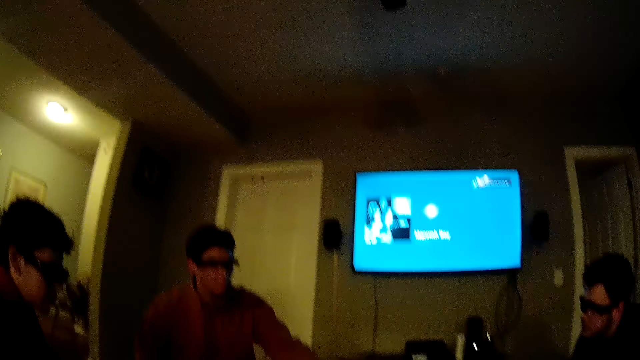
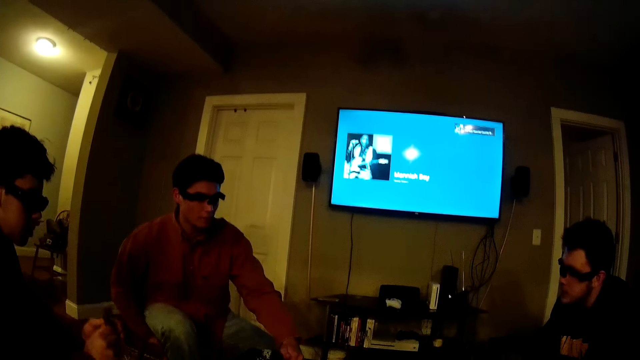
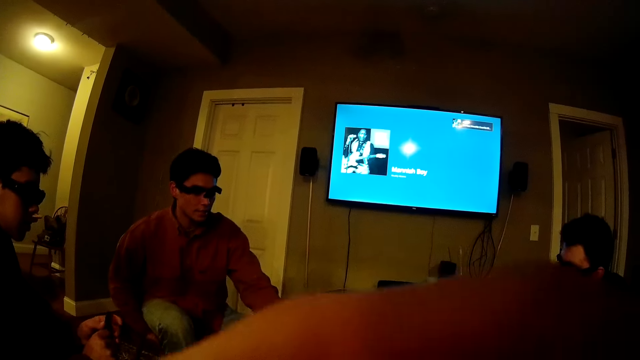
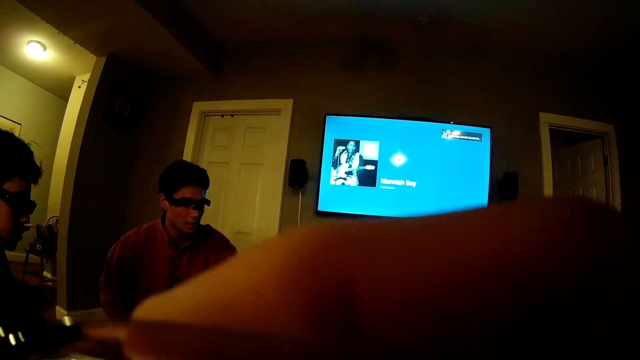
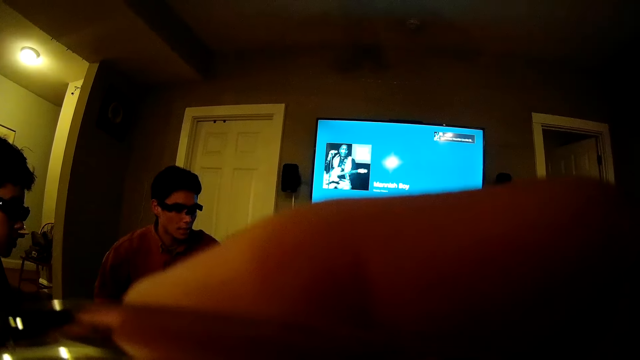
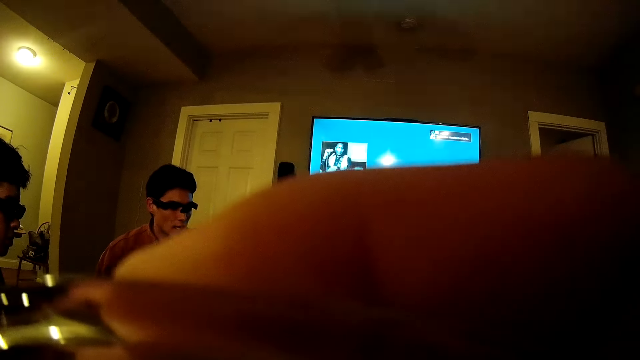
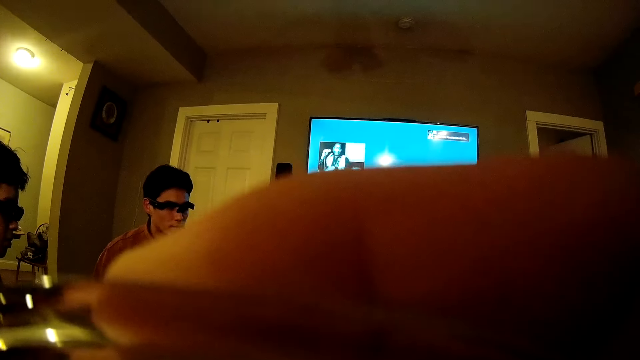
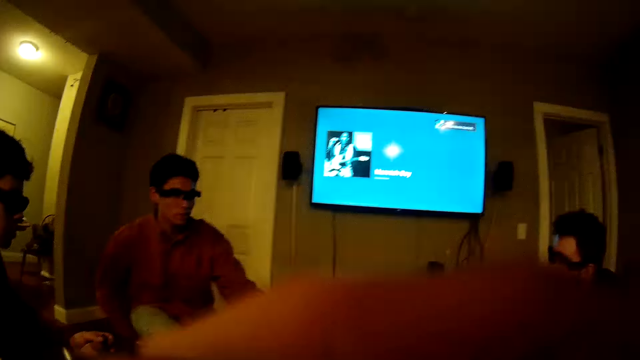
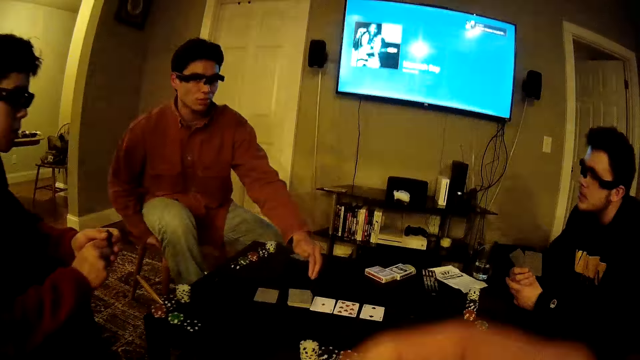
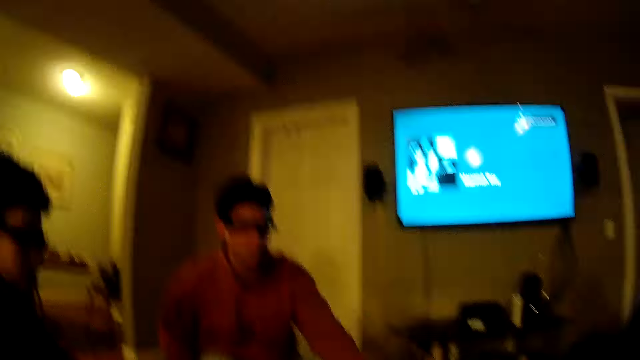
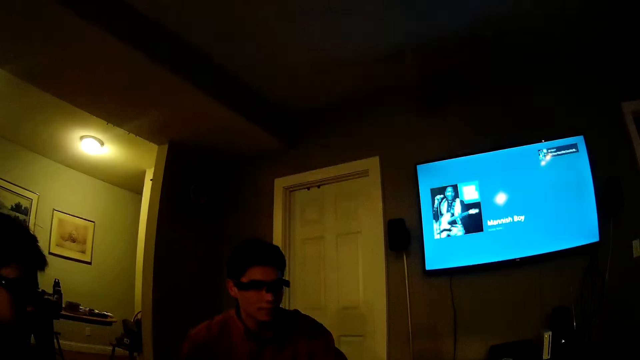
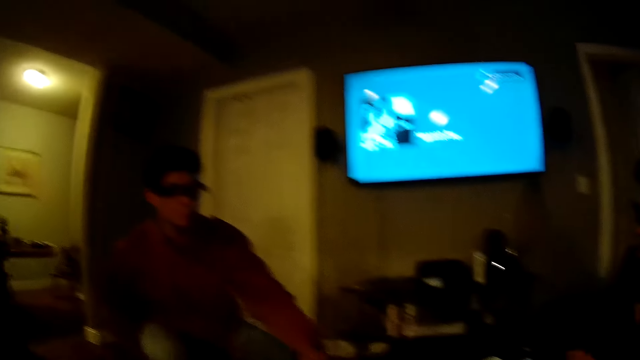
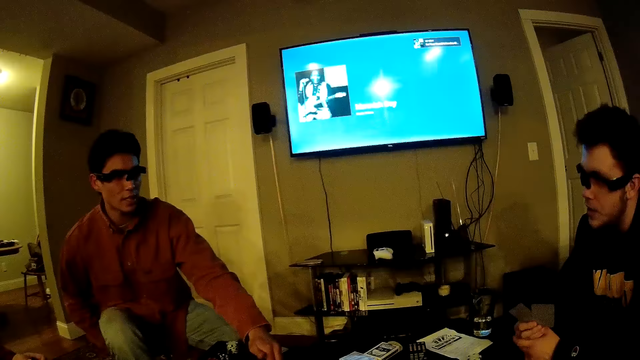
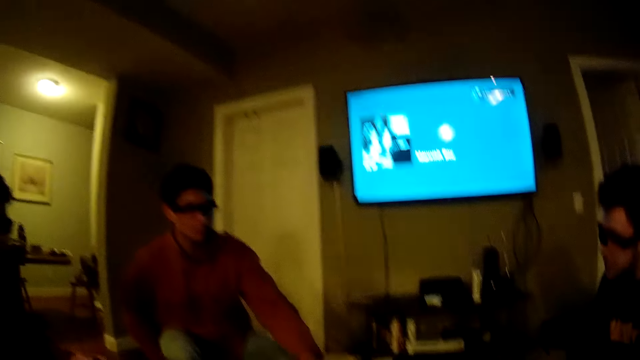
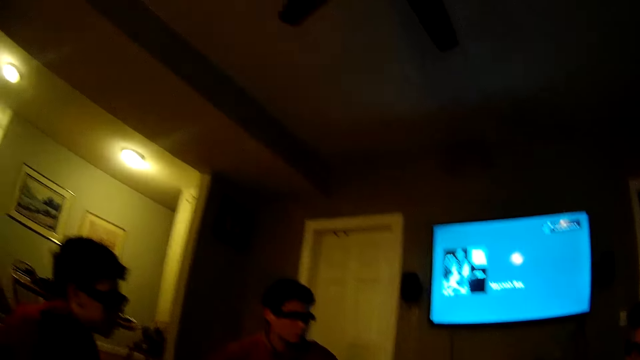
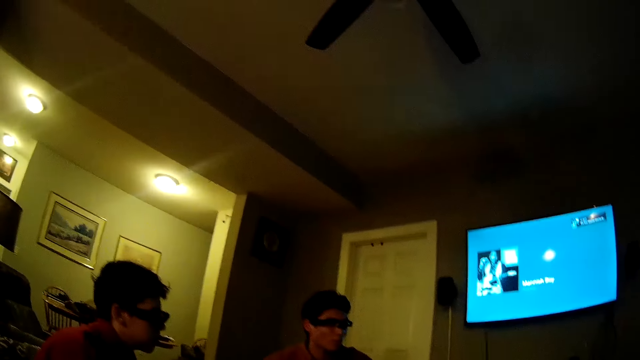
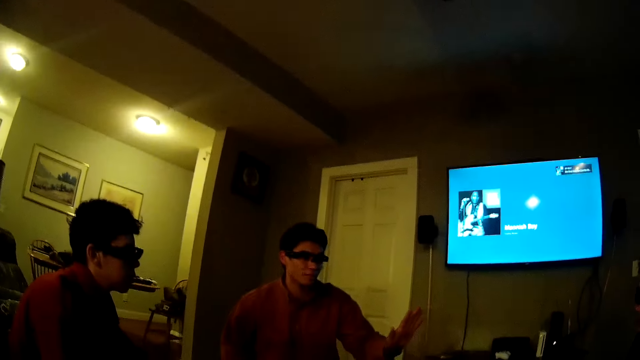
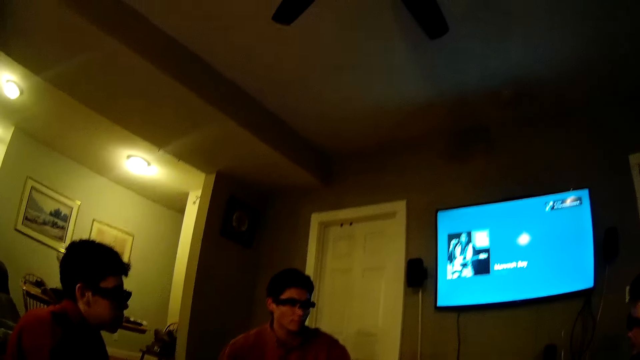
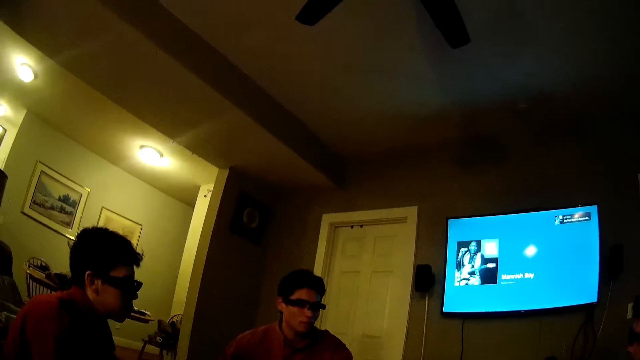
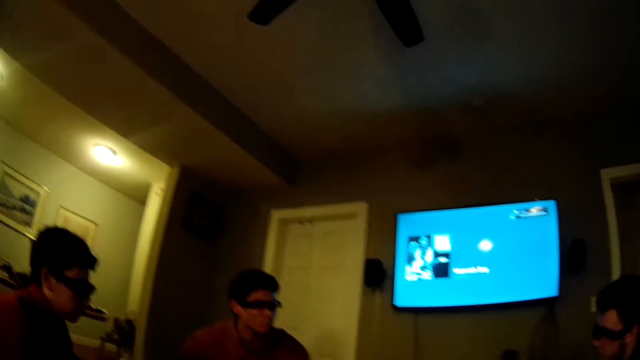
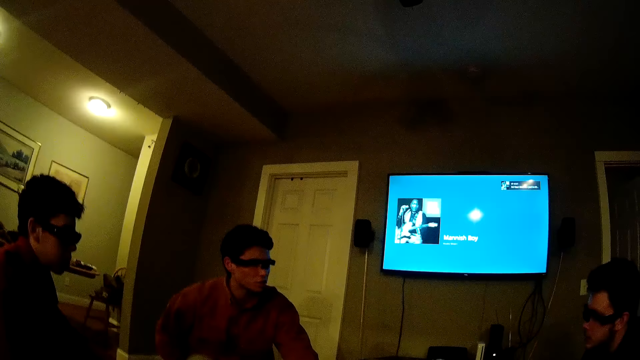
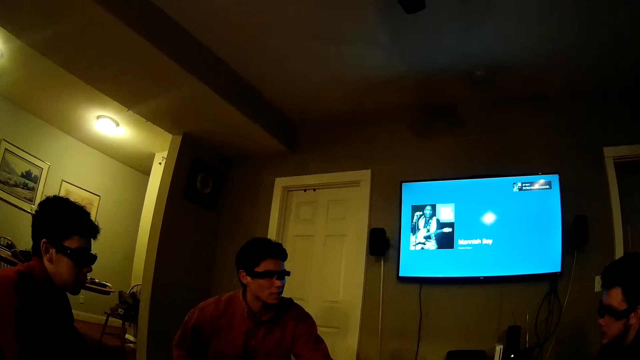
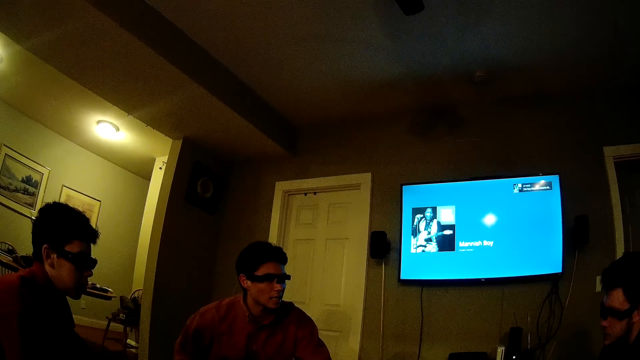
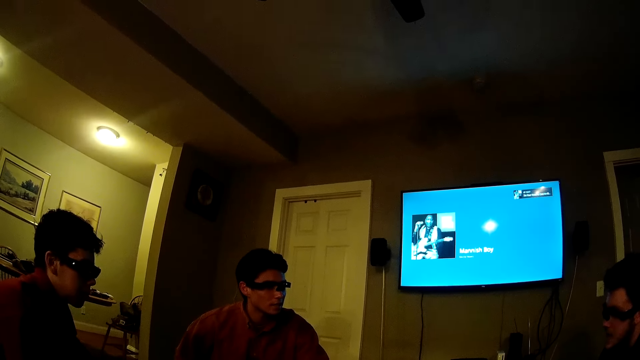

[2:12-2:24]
The camera wearer raises a cup with his right hand. He drinks water from the cup in his right hand. He lowers the cup with his right hand. A man points at the card on the table. The camera wearer speaks to a man, another man and a third man.

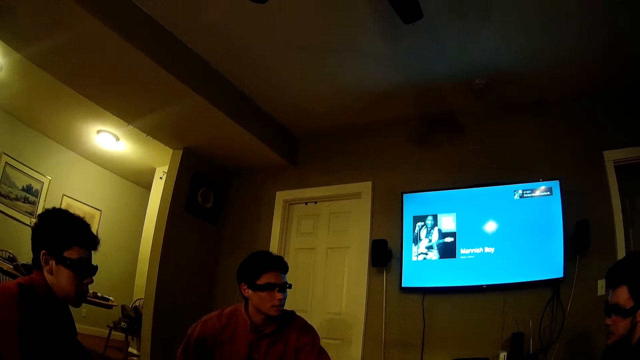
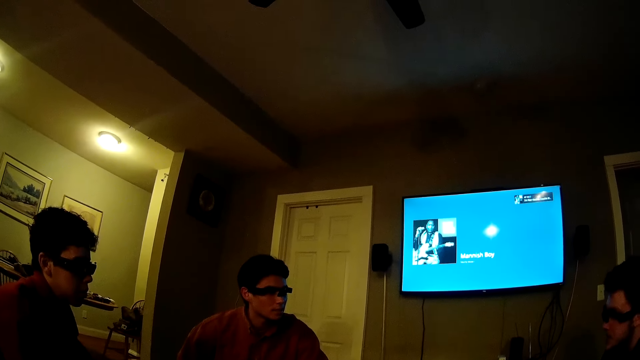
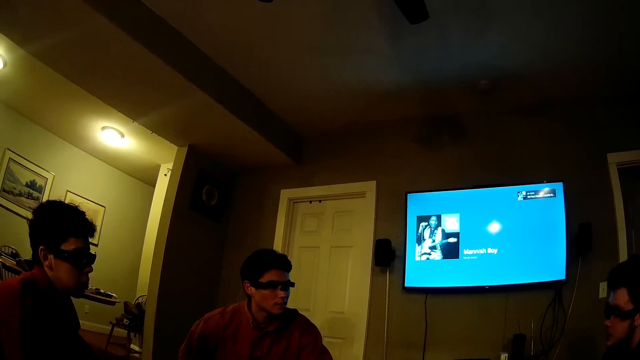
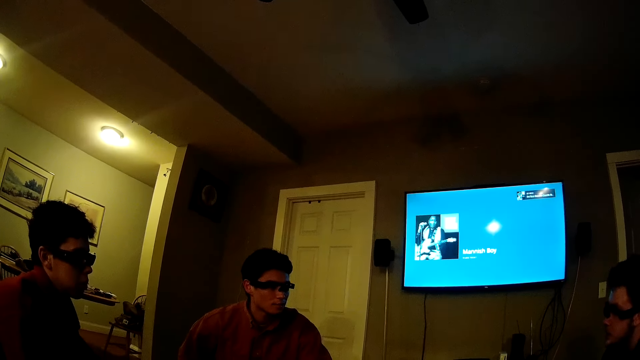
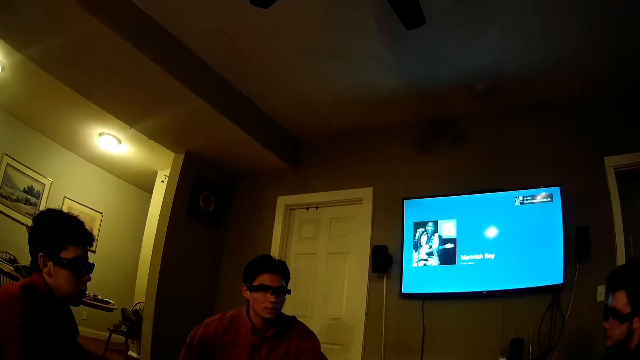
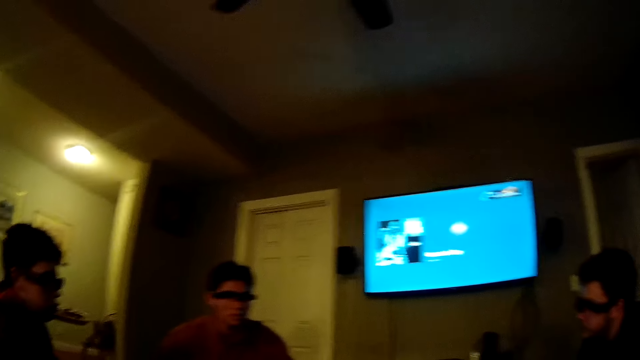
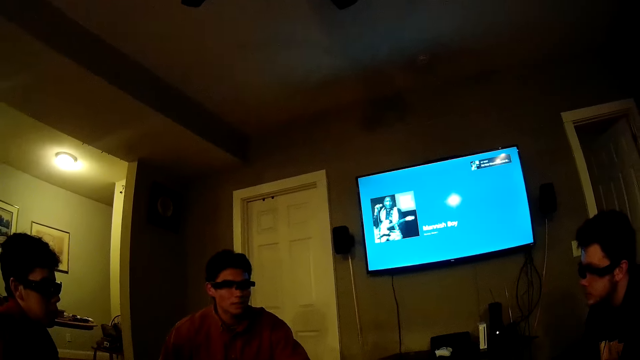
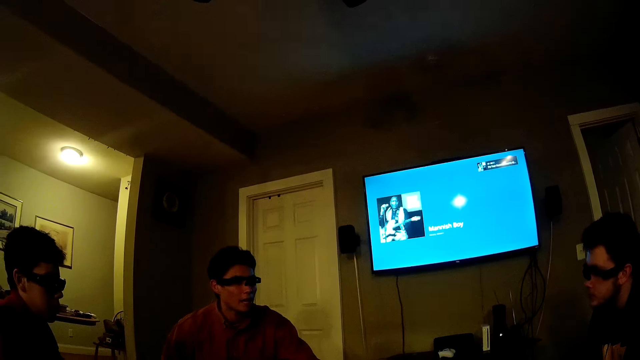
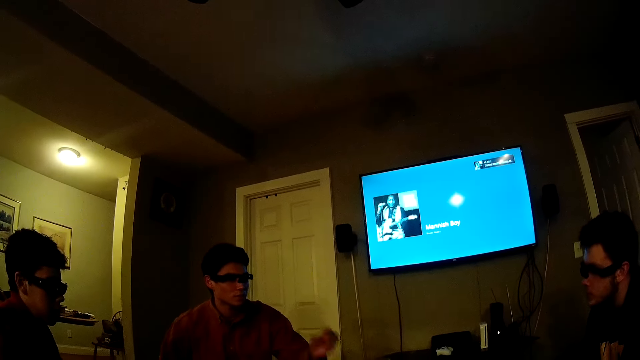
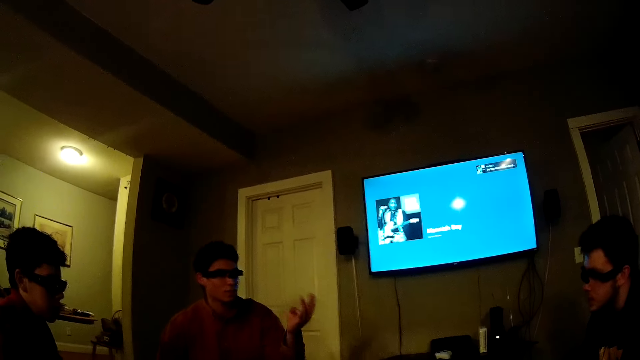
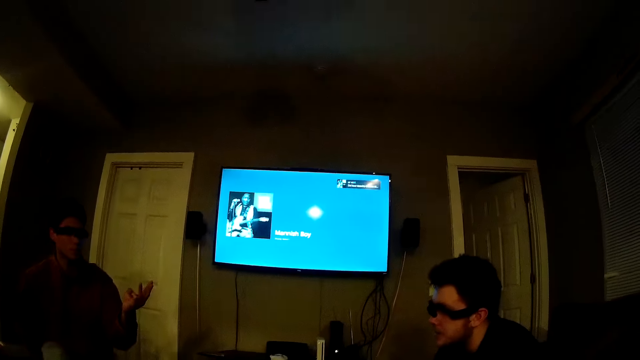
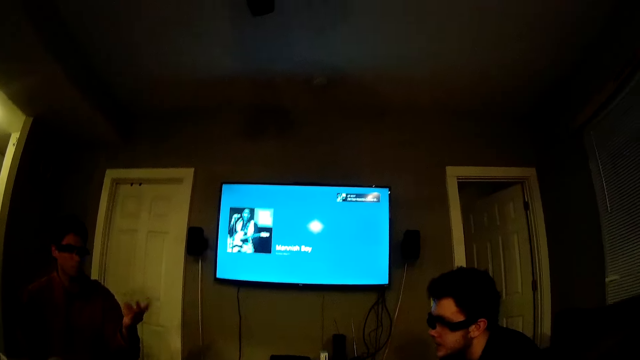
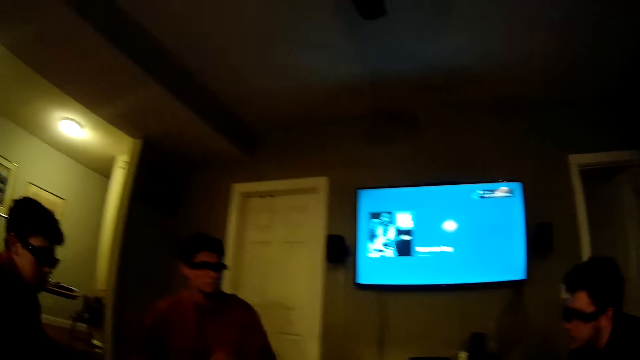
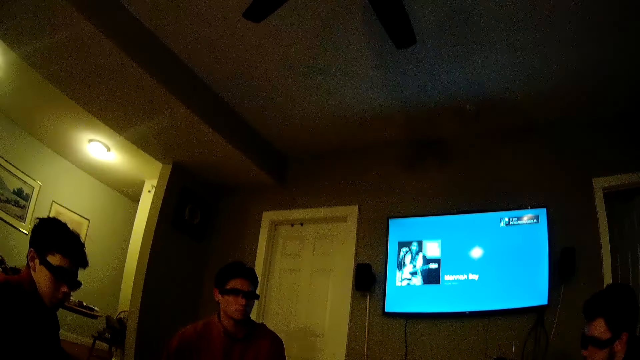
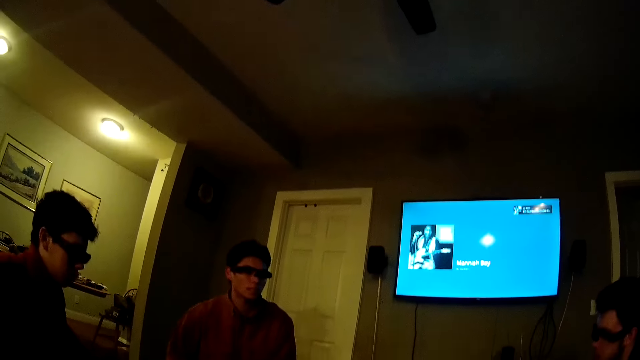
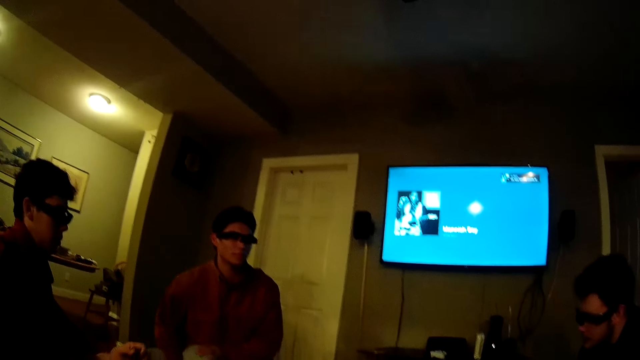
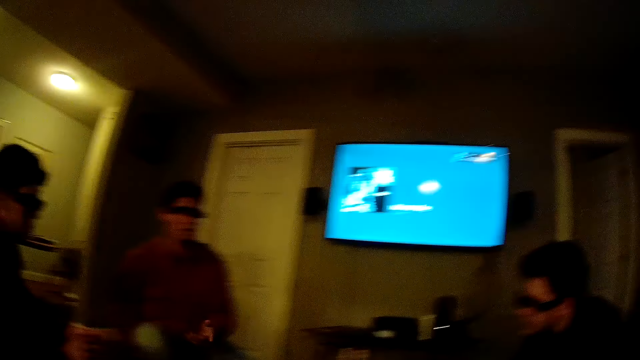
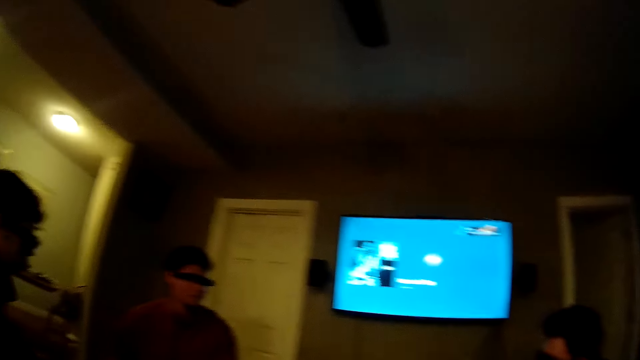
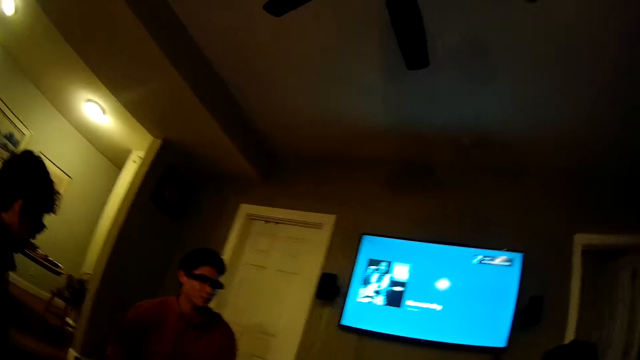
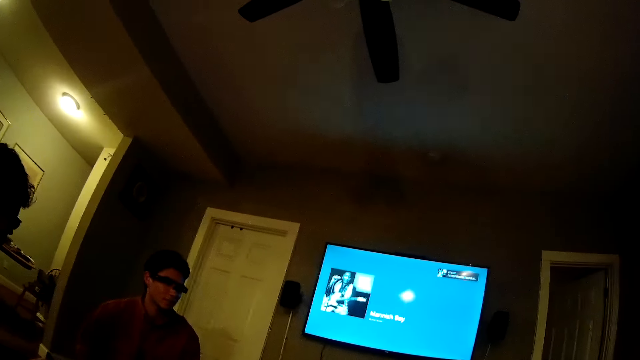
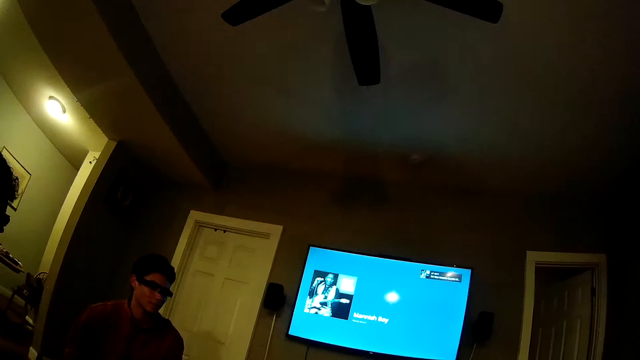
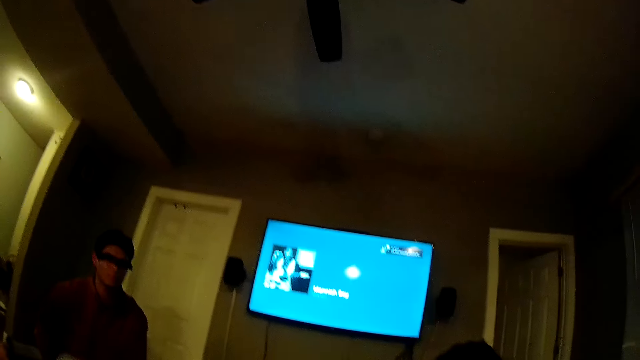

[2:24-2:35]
A man lifts his hands.
